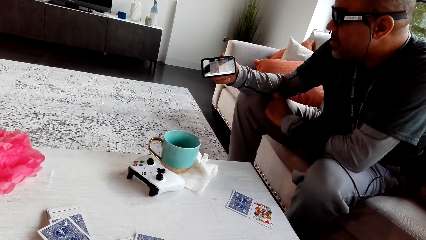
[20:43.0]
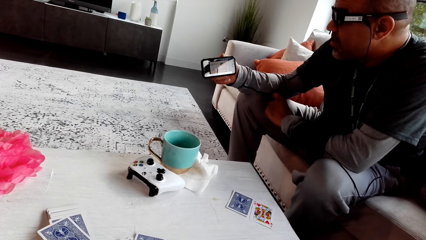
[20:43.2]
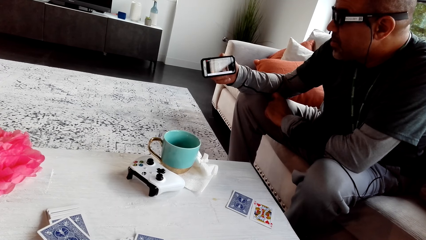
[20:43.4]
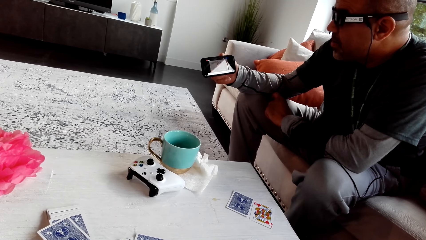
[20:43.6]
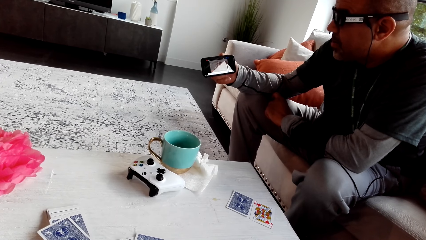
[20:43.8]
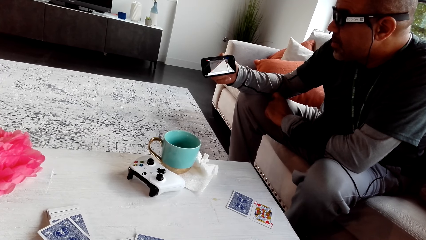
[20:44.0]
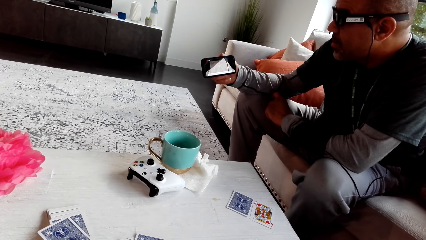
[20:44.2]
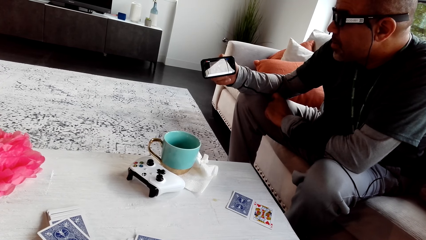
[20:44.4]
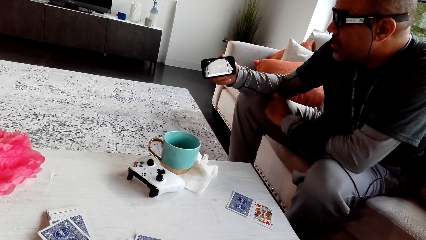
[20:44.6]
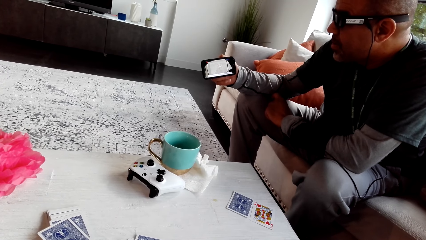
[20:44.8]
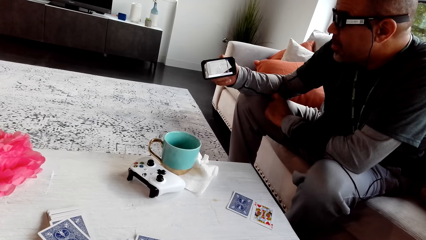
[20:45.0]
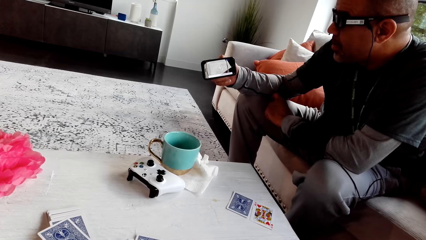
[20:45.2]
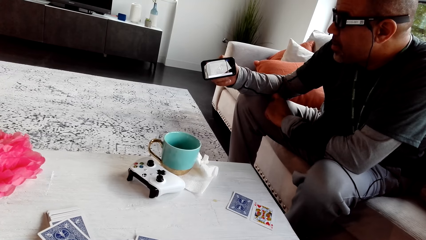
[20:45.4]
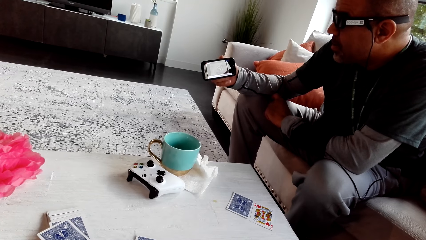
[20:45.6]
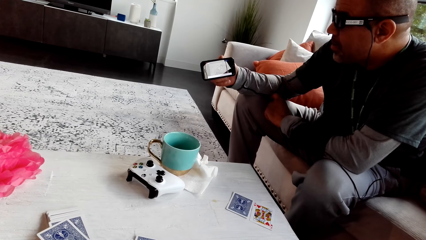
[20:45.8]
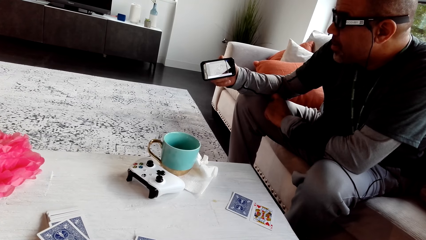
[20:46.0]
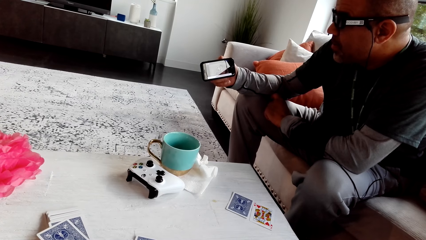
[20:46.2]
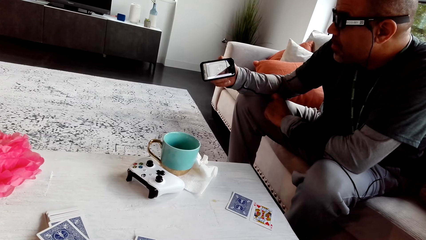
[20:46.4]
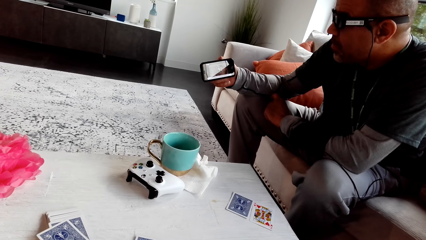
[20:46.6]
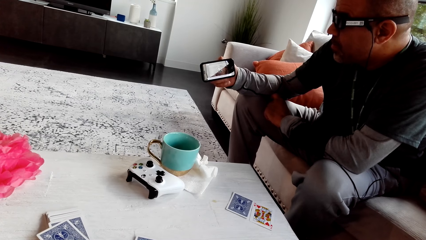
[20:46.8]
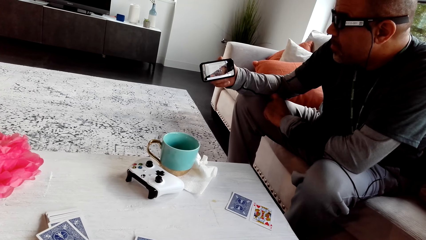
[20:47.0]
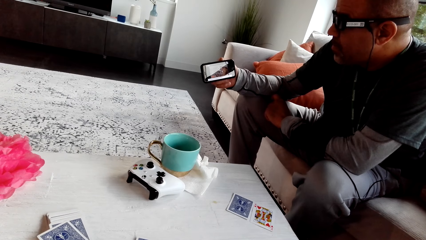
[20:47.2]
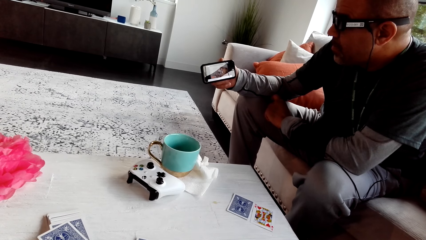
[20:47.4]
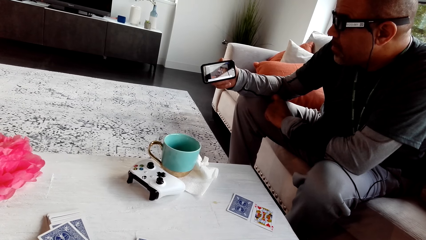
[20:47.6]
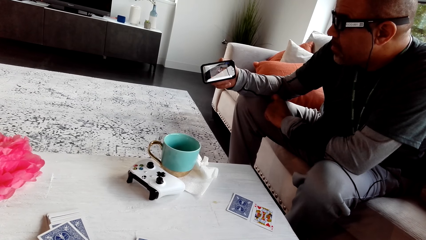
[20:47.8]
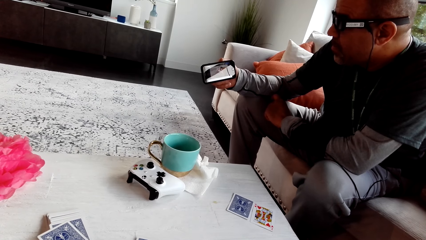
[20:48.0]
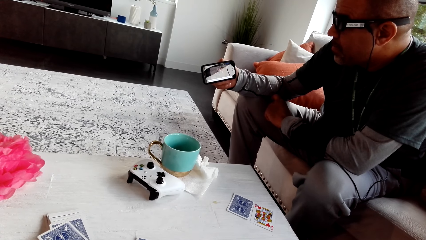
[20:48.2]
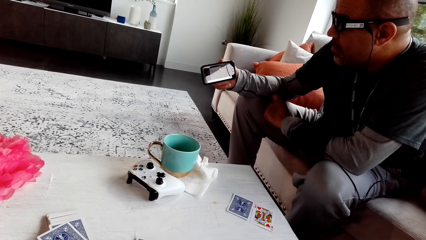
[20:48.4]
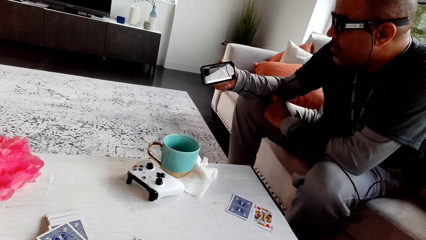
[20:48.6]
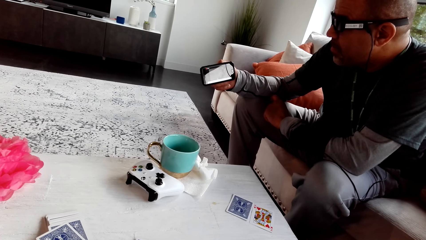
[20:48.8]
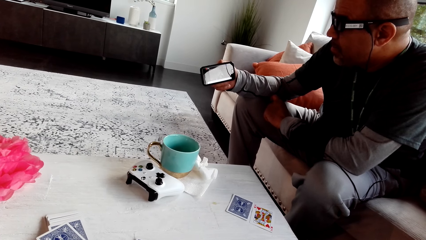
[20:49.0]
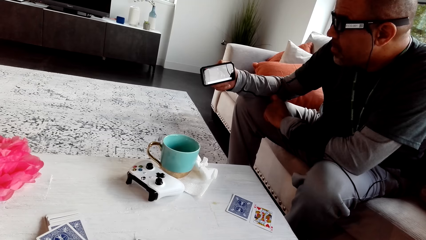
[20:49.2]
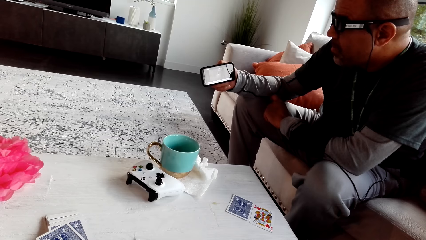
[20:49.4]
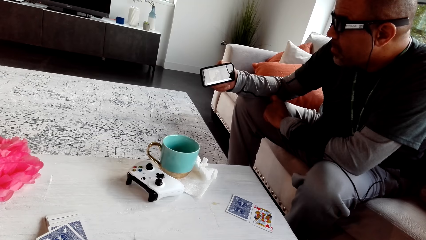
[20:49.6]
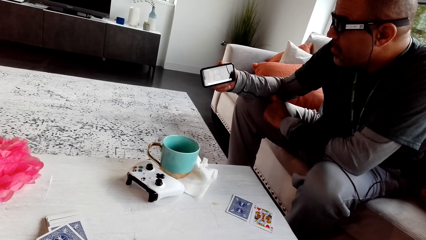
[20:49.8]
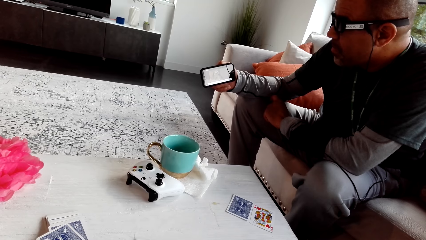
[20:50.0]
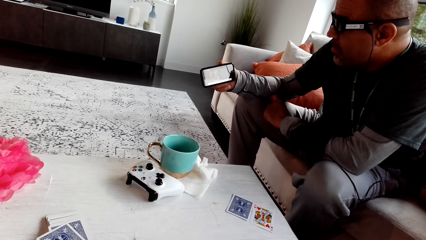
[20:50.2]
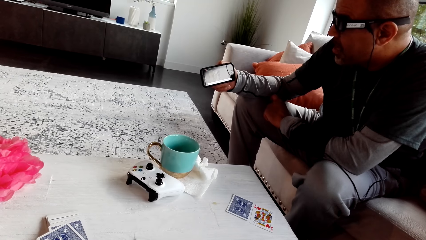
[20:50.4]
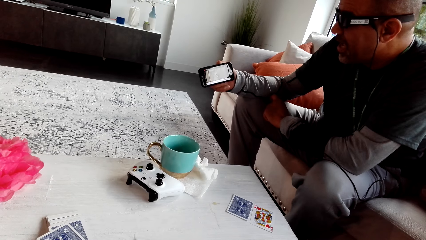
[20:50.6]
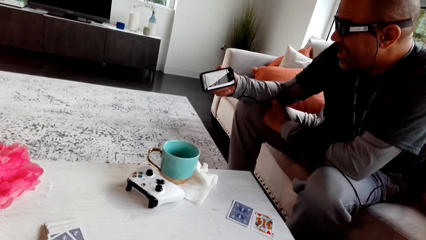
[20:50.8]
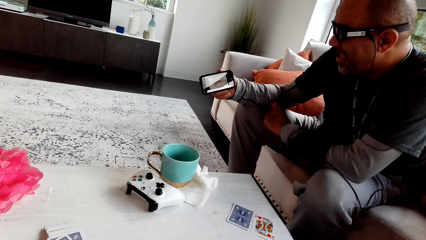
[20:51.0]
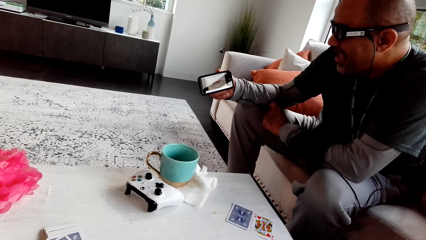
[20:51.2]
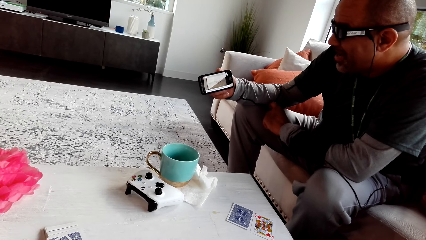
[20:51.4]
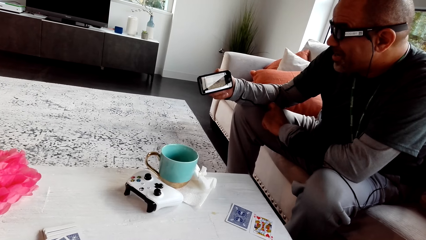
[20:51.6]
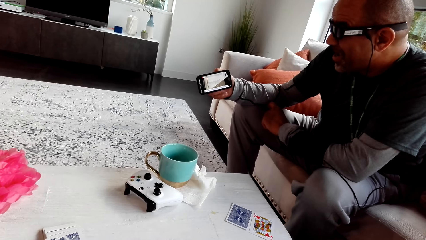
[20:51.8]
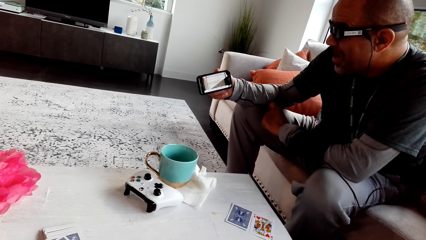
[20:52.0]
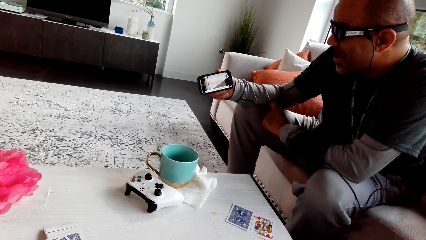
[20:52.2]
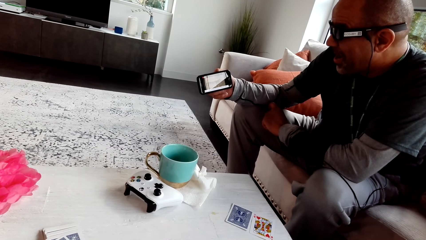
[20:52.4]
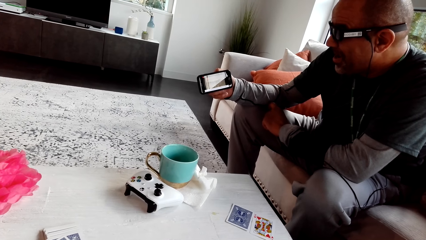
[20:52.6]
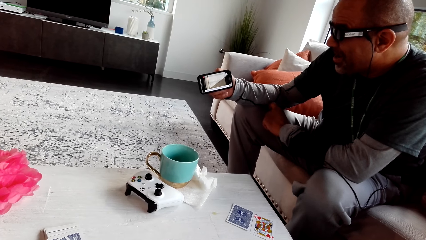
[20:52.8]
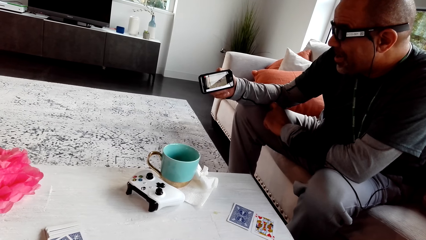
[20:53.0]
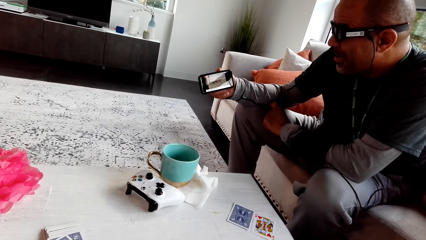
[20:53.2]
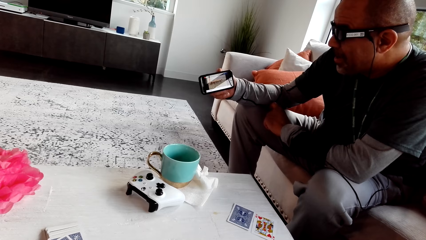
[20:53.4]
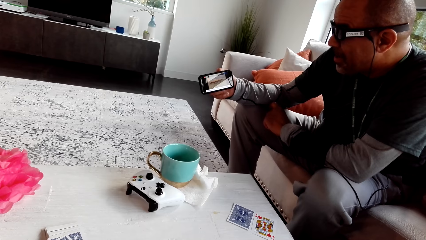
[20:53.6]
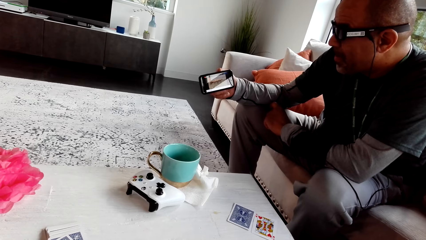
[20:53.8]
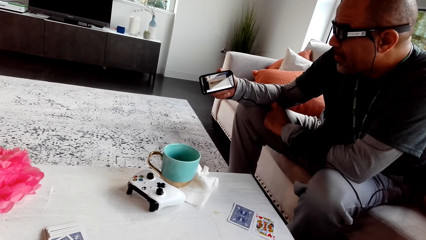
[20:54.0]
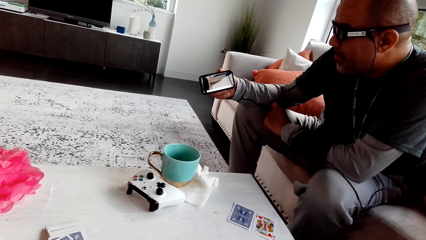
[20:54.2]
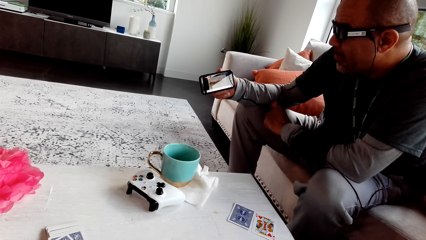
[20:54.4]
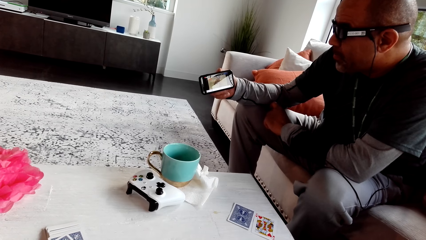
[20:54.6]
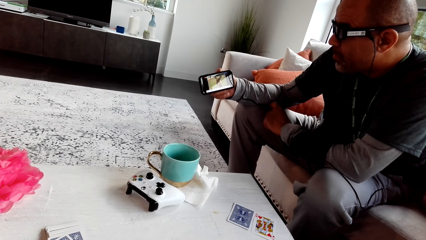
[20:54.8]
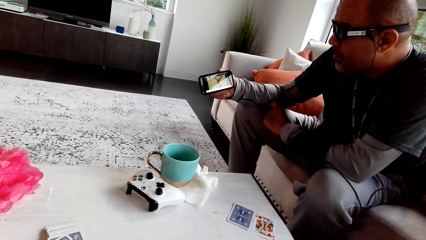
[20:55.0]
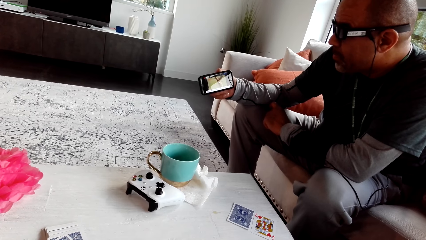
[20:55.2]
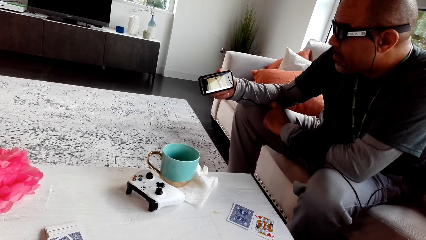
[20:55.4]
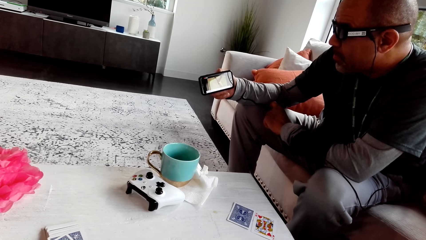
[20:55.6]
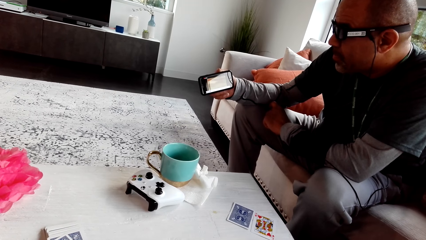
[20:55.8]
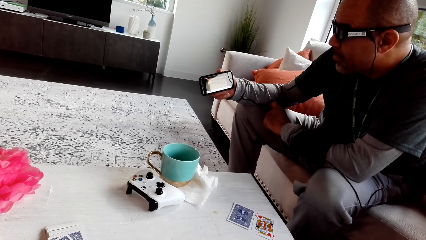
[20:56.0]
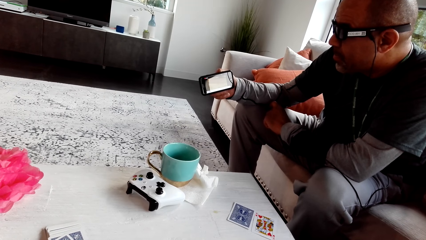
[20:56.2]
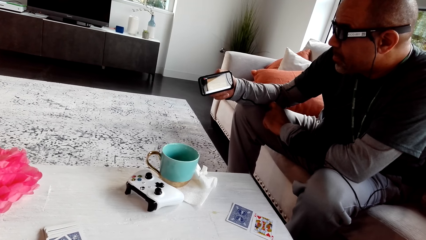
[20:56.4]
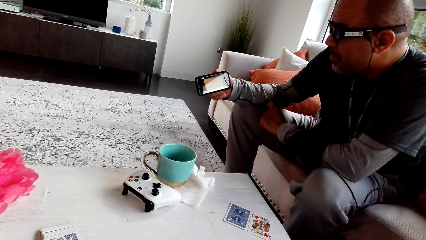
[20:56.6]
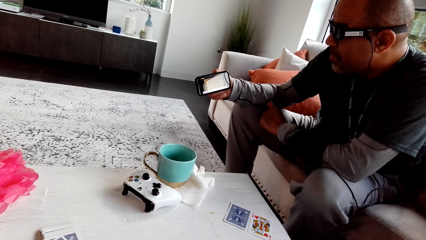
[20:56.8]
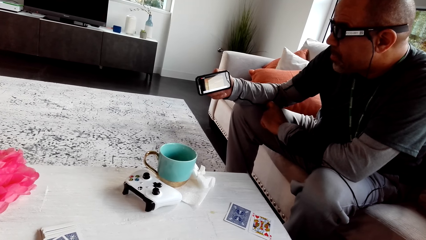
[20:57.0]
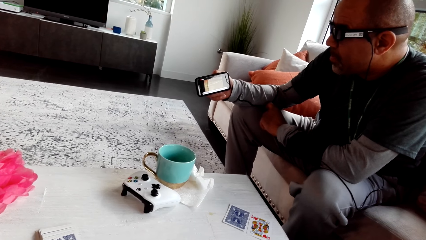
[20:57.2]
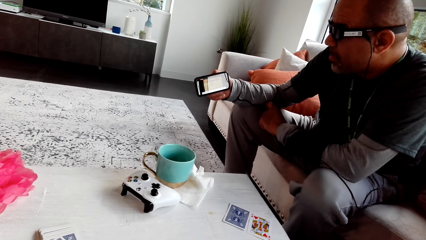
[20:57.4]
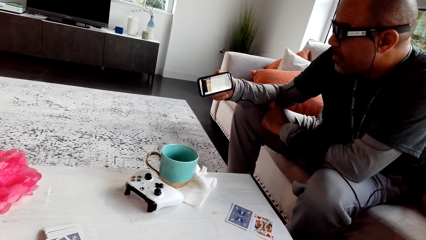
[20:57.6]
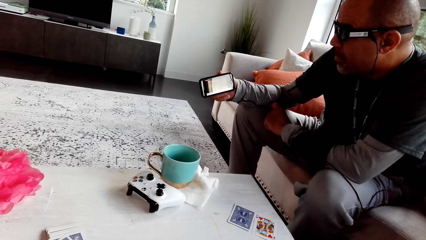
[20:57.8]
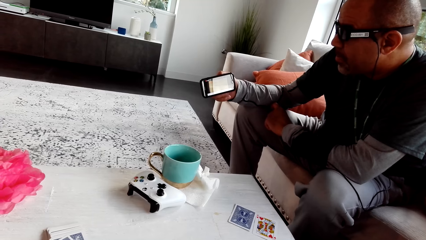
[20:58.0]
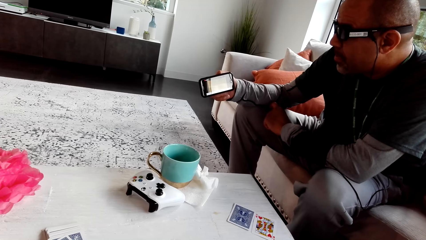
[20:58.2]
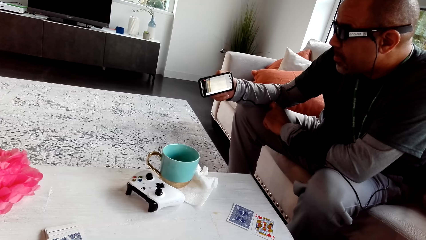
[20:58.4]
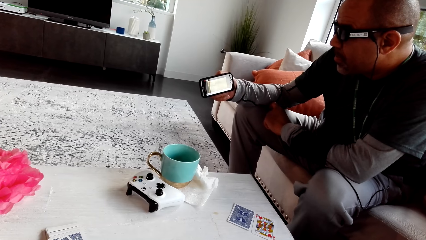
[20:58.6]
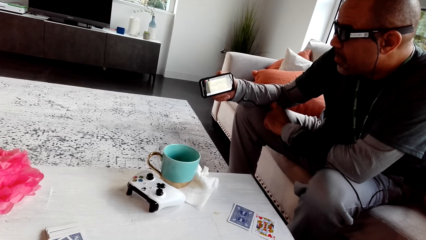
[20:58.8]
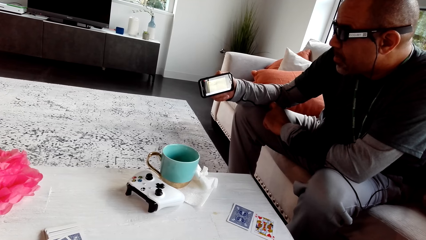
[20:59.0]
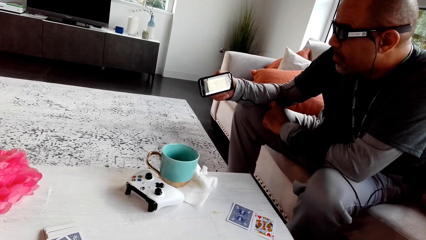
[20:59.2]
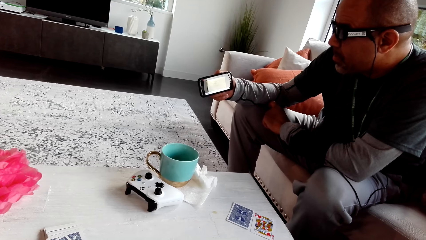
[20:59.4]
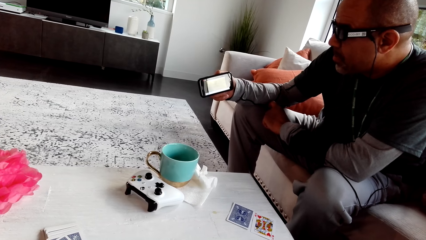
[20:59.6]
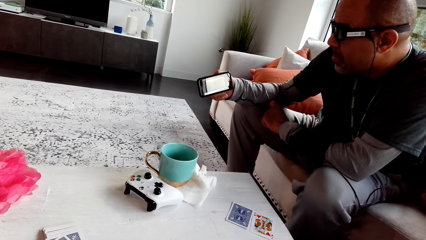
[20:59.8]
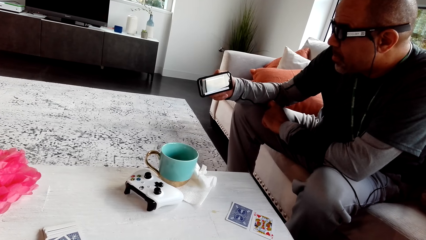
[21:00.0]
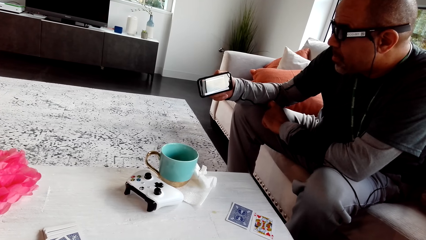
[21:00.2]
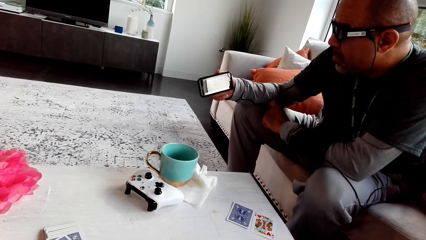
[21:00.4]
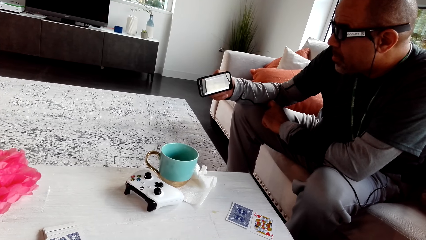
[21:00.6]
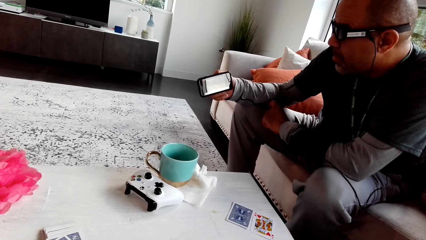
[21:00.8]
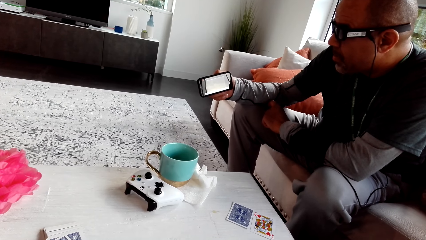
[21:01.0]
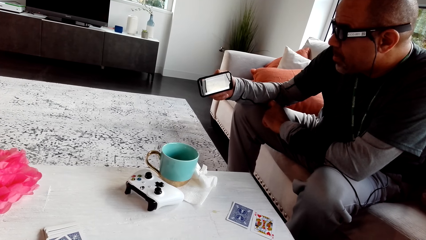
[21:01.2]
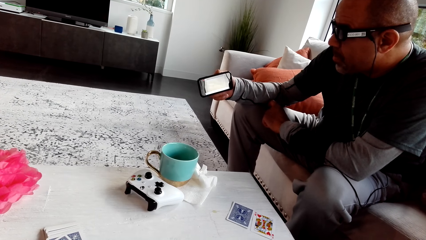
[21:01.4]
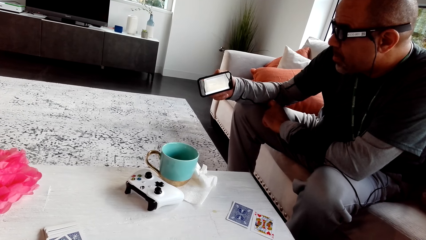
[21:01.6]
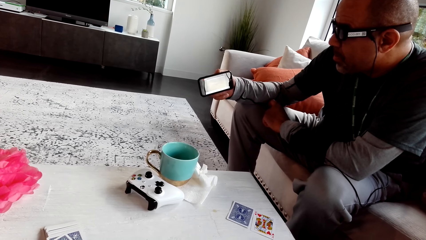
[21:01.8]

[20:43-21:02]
The camera wearer talks to the man. They look at the man's phone.
